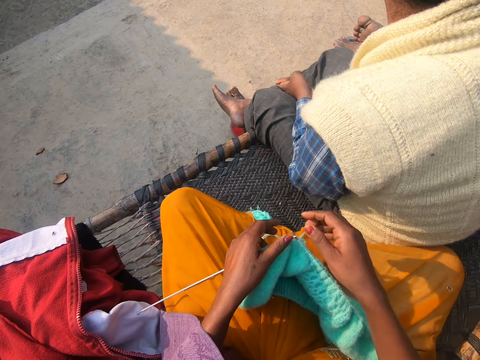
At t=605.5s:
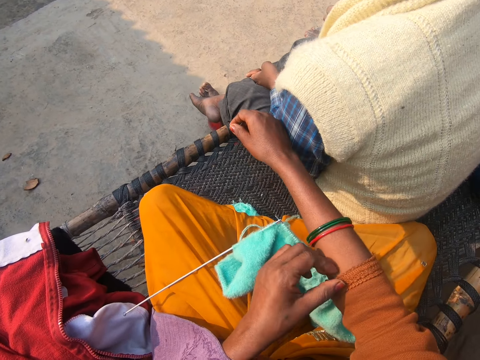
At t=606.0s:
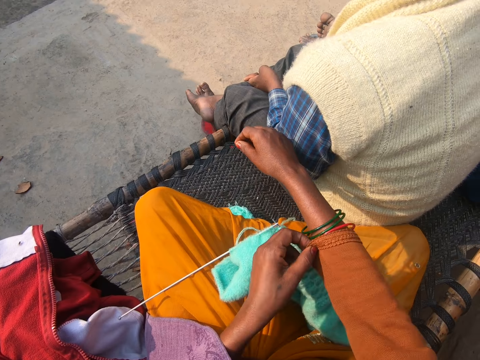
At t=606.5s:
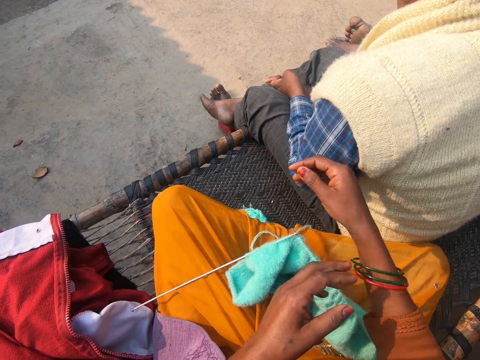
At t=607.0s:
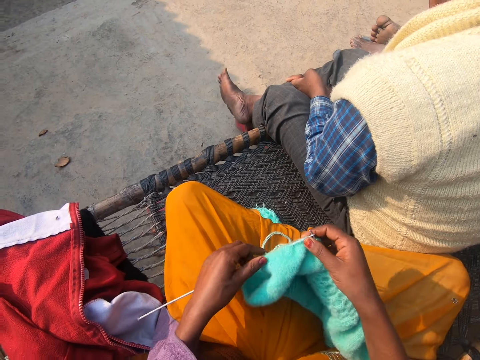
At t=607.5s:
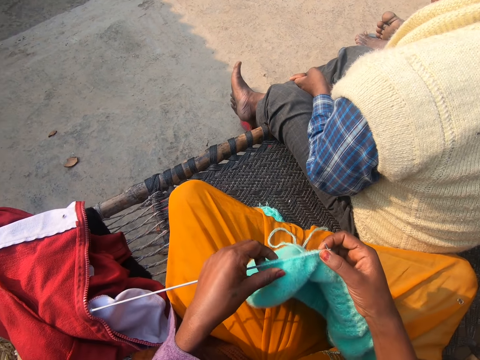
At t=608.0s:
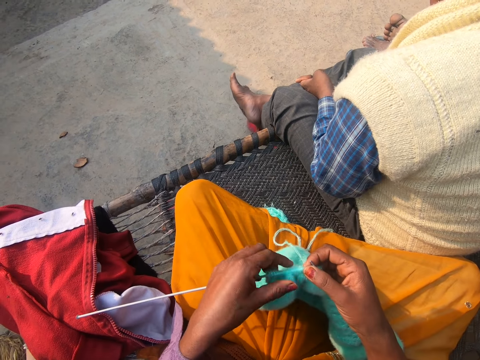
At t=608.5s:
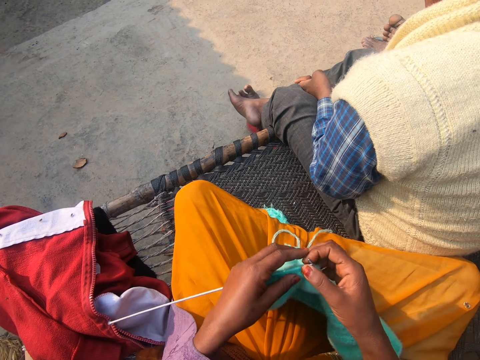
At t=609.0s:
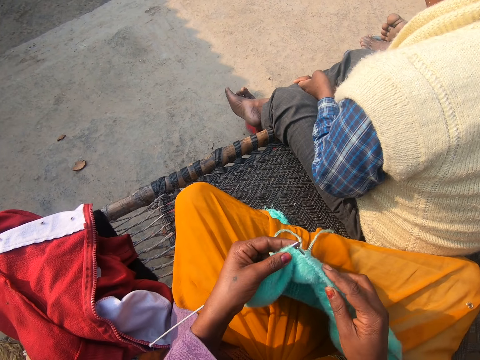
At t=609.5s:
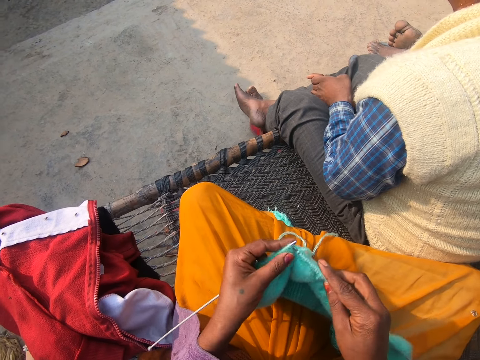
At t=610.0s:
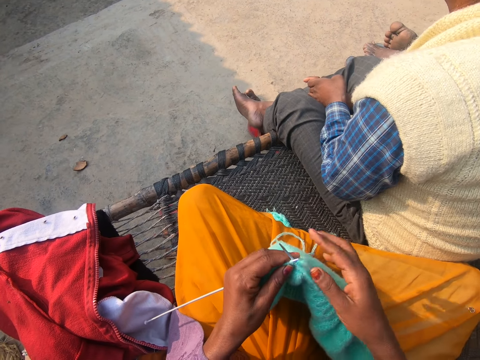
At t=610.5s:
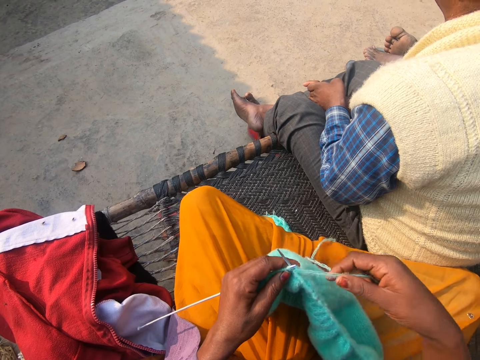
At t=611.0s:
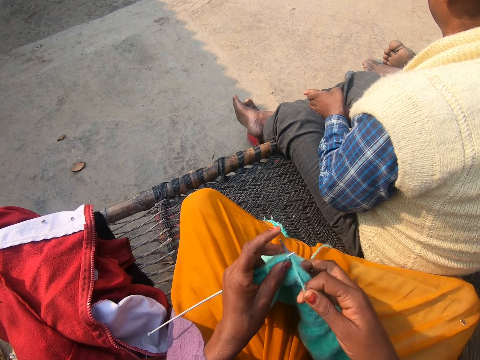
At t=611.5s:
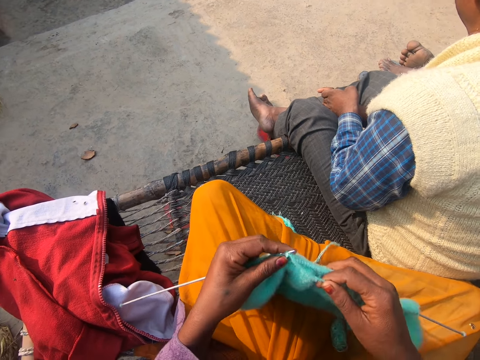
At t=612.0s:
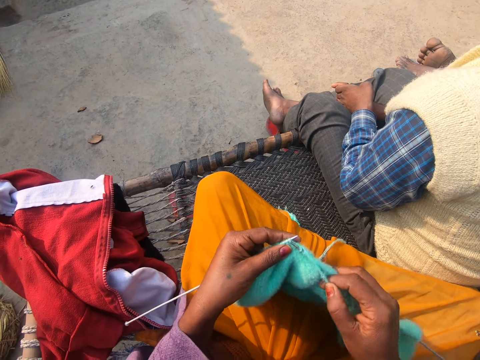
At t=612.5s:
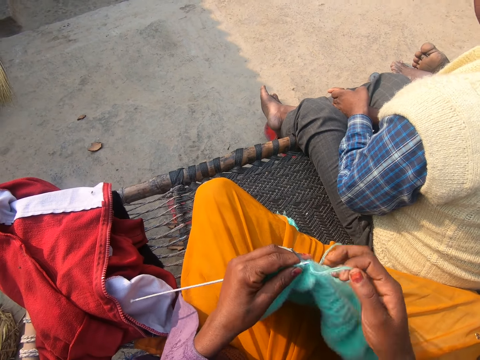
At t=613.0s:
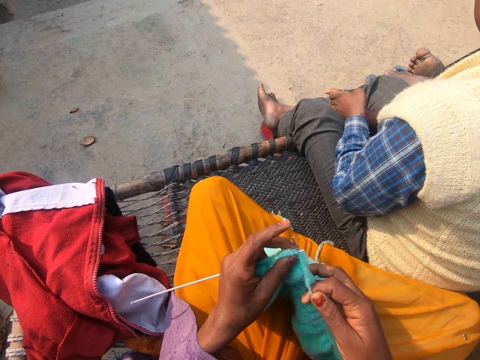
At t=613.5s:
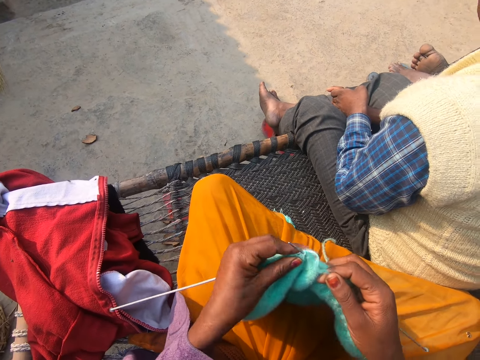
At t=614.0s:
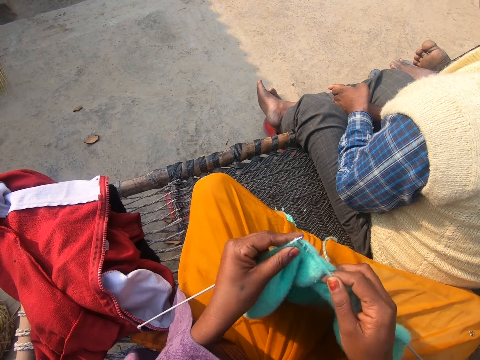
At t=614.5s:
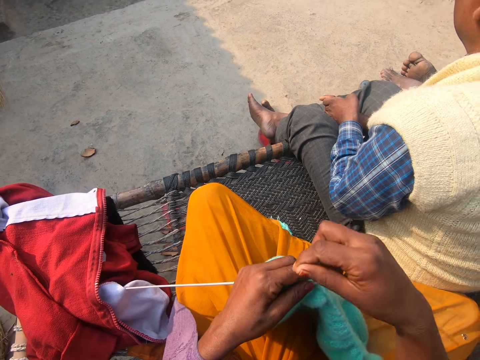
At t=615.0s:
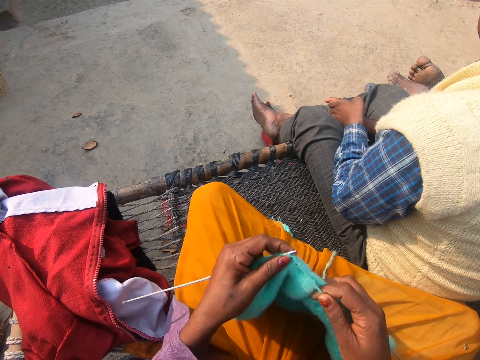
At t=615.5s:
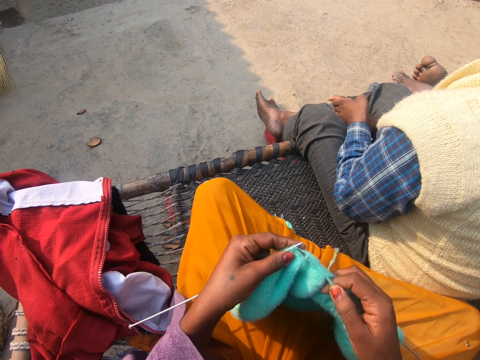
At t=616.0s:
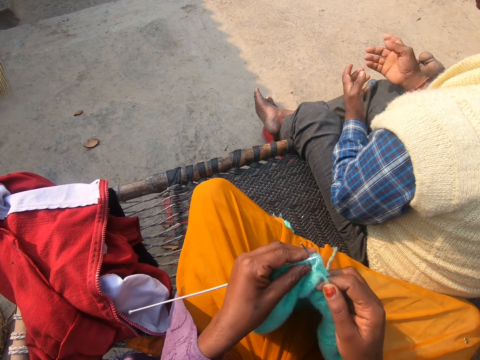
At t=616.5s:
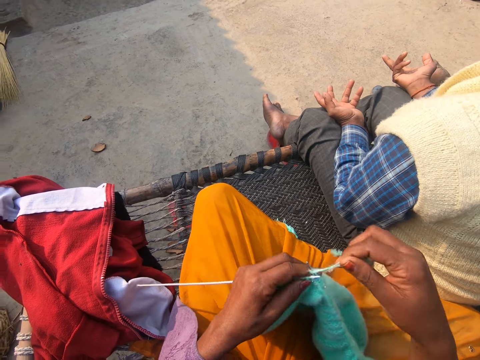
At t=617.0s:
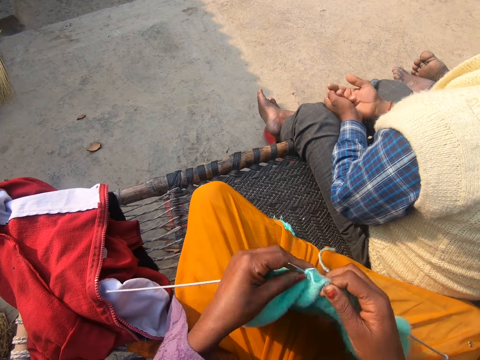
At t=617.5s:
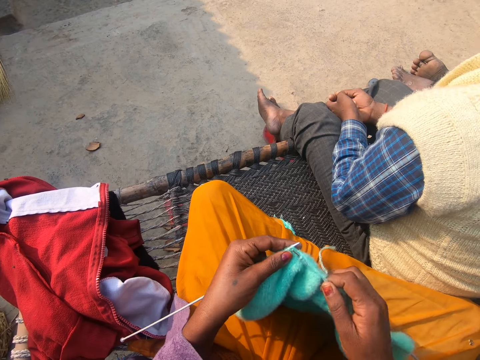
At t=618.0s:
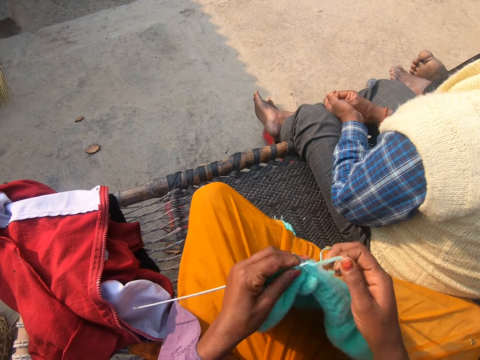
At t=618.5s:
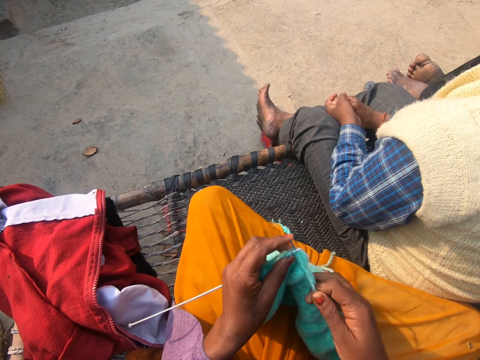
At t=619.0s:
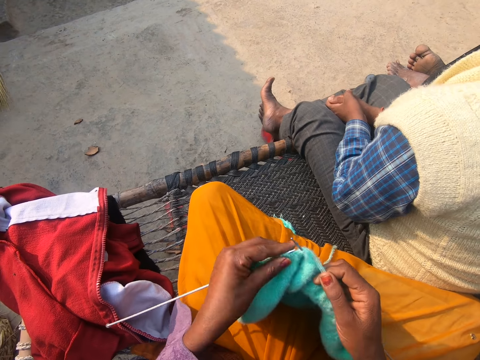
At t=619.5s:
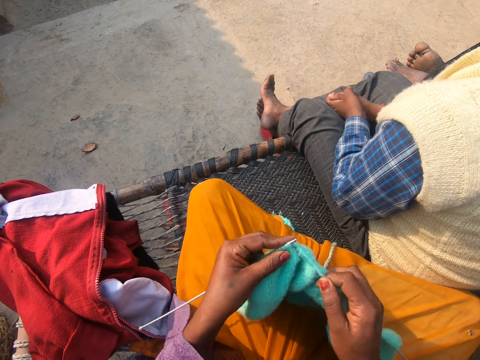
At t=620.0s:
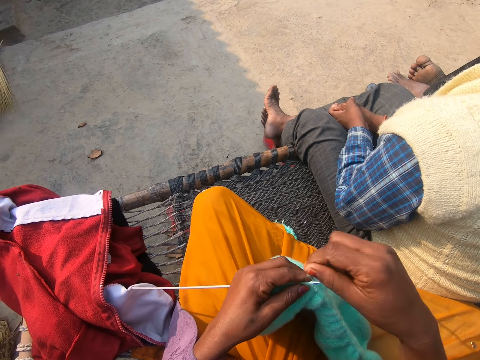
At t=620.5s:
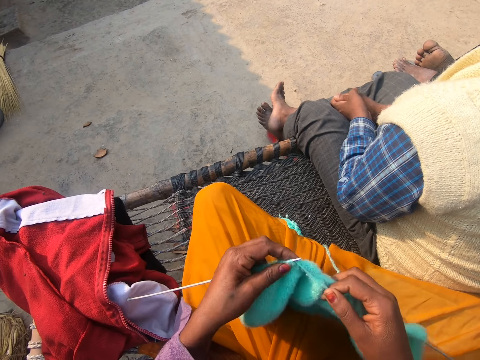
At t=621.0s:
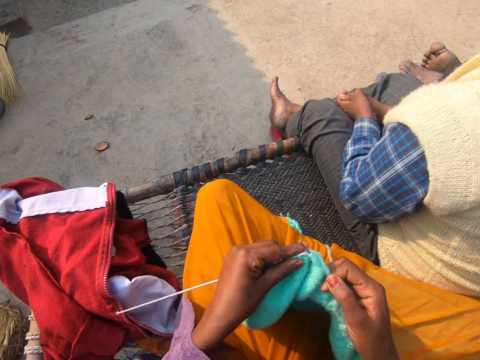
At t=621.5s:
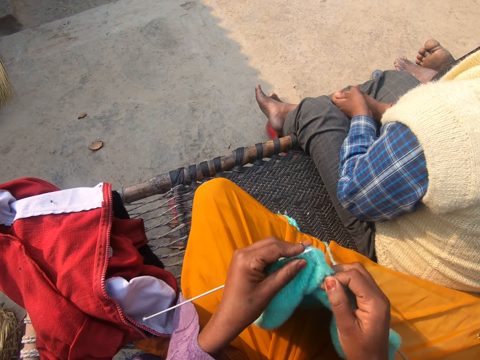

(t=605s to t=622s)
The camera wearer drops the knitting pins and the yarn or cloth on her lap with her hands. She adjusts her dress with her left hand. She crashes her hand. She picks up the knitting pin and the yarn with her hands. She knits the yarn with the knitting pins in her hands. A man converses with another man. The camera wearer sews the piece of cloth. The first man converses with the other man. The camera wearer sews the piece of cloth. The first man converses with the other man. The camera wearer sews the piece of cloth.

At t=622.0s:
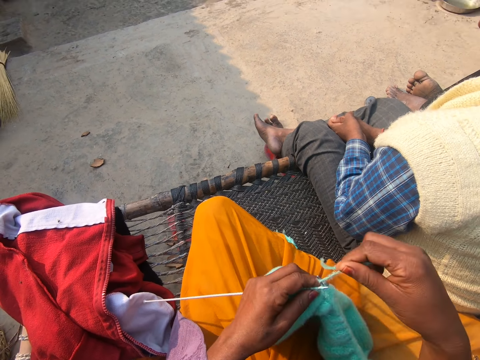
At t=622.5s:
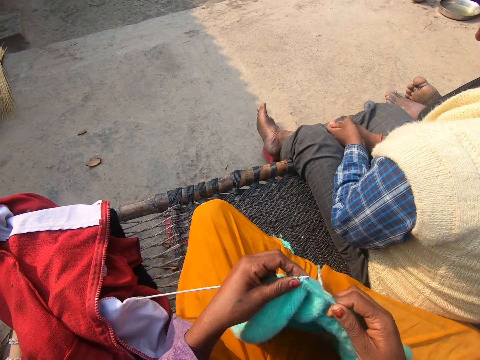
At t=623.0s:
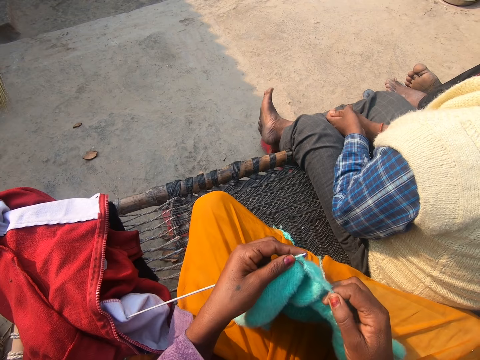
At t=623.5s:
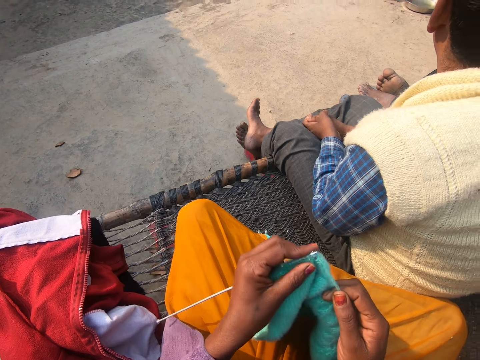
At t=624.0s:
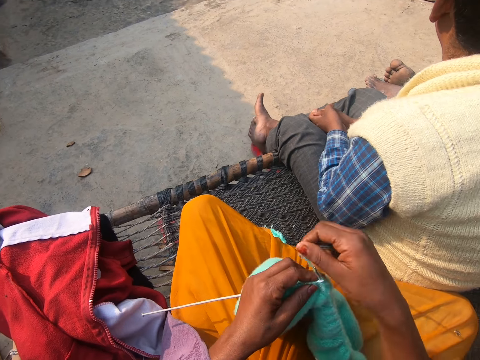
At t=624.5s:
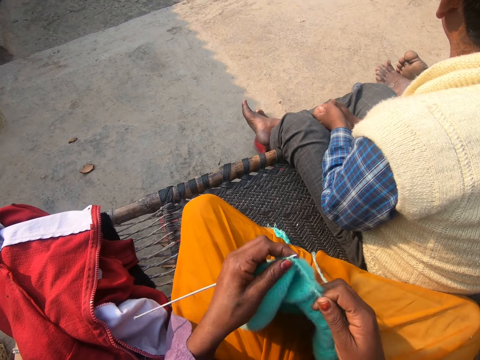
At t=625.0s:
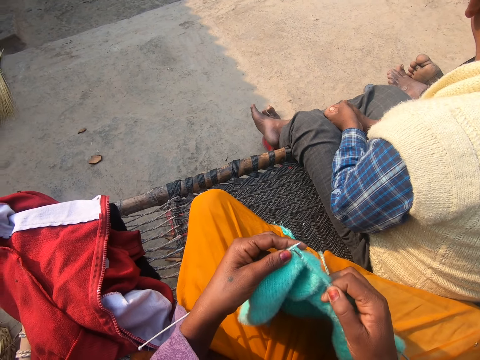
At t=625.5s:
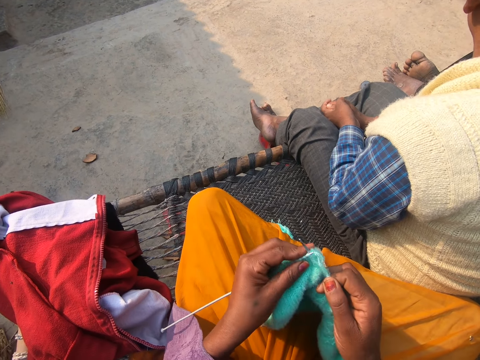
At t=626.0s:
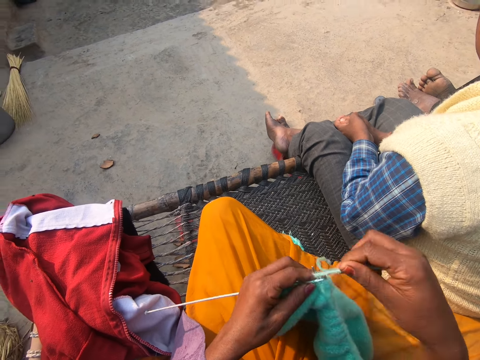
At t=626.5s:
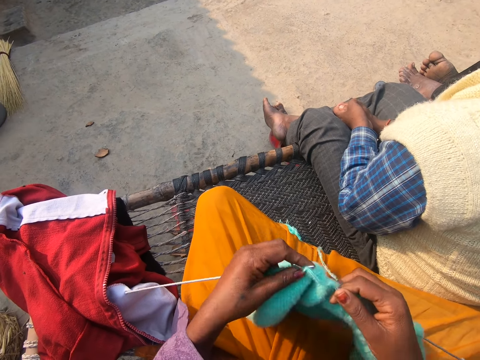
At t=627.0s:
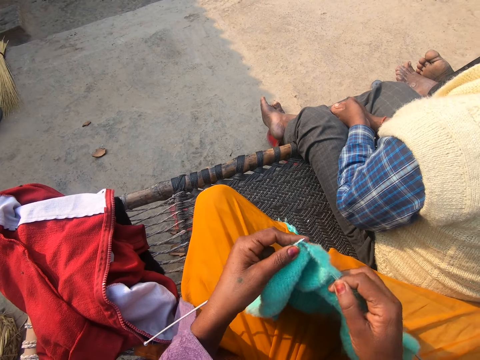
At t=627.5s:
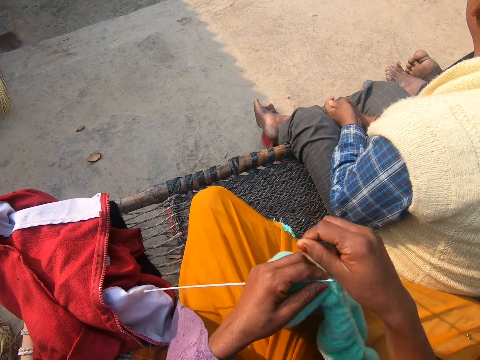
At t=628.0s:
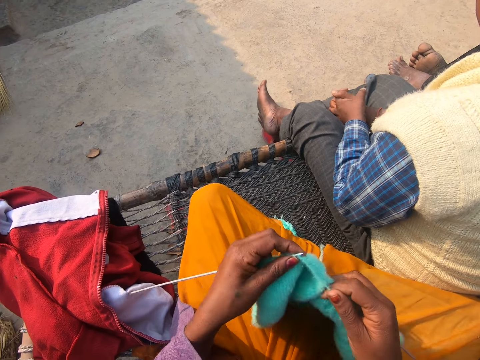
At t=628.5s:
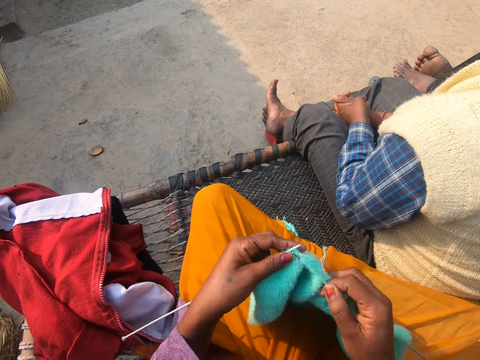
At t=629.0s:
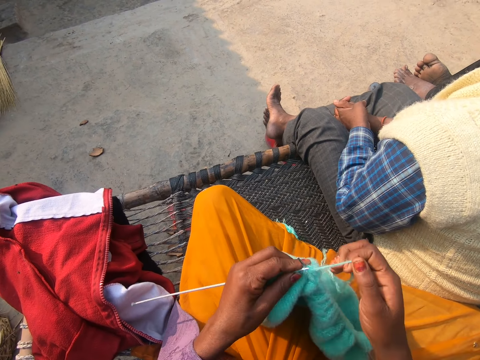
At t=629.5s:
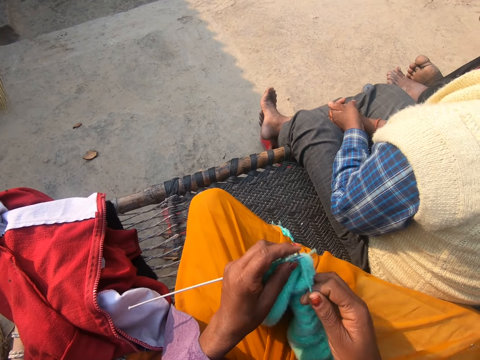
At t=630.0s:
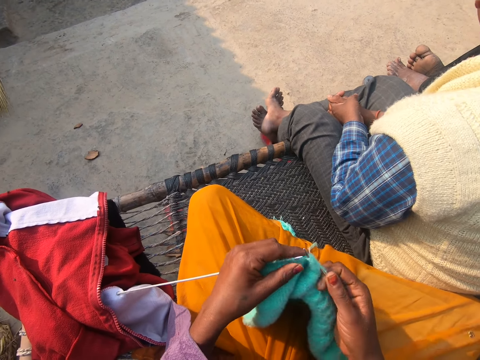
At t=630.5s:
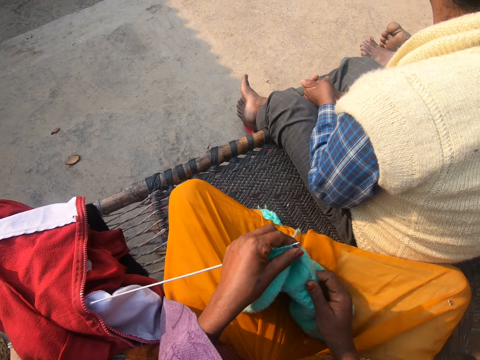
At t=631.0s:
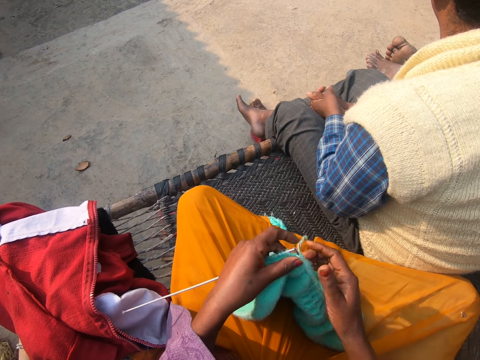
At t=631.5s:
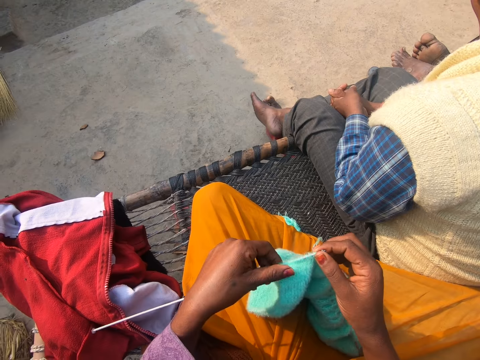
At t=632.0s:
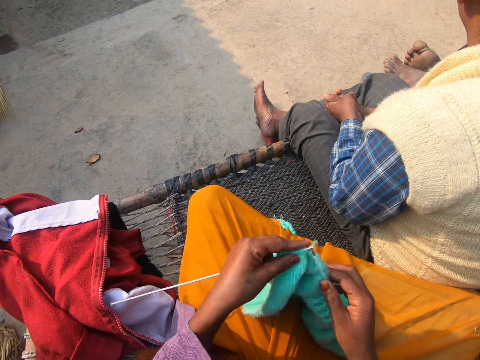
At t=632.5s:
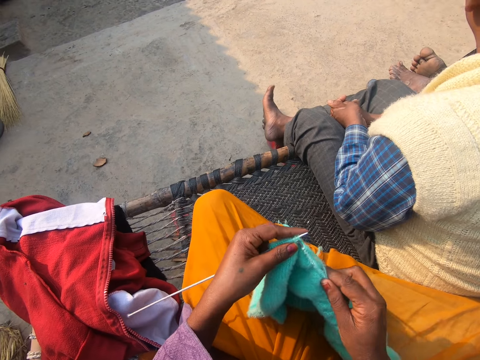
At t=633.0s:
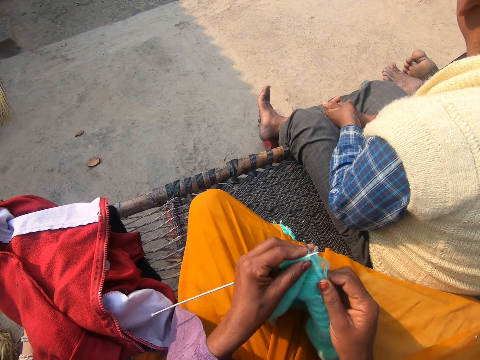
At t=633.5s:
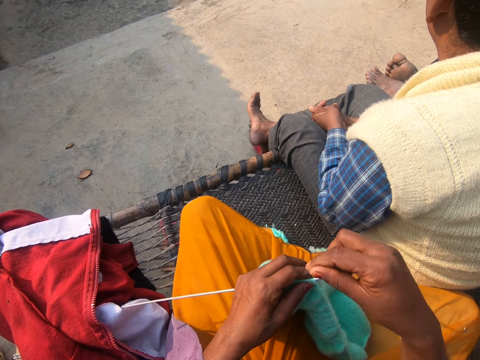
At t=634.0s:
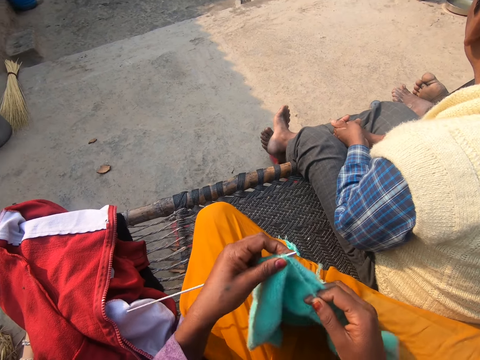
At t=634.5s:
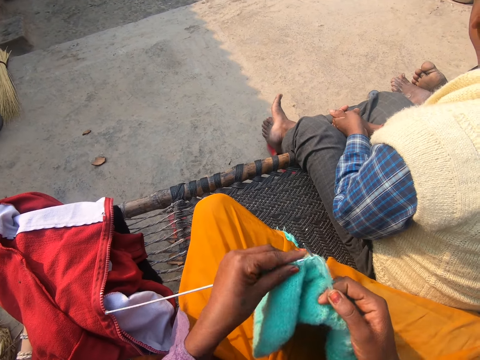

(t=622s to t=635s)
The camera wearer converses with a man and another man. They sew the piece of cloth. The first man converses with the other man. The camera wearer sews the piece of cloth. The first man converses with the other man. The camera wearer sews the piece of cloth.
